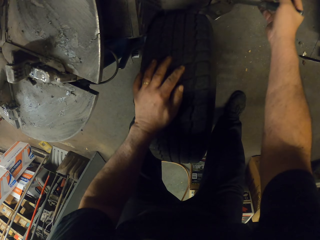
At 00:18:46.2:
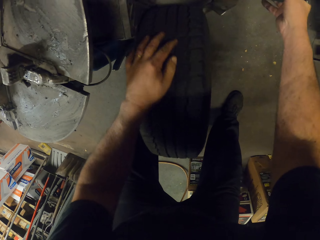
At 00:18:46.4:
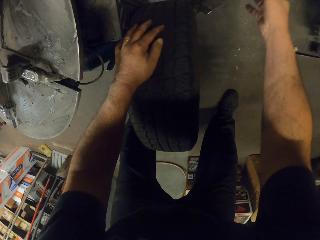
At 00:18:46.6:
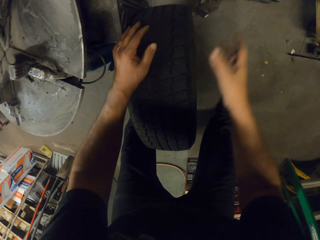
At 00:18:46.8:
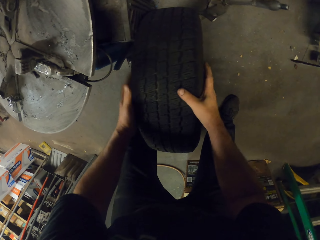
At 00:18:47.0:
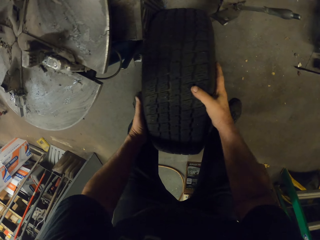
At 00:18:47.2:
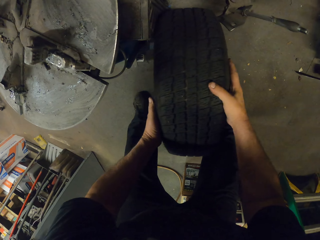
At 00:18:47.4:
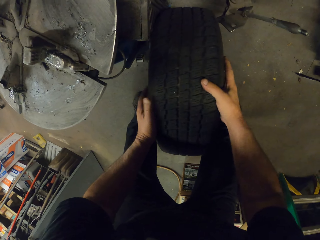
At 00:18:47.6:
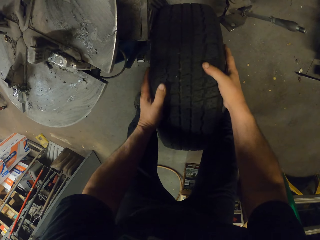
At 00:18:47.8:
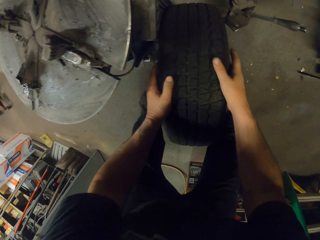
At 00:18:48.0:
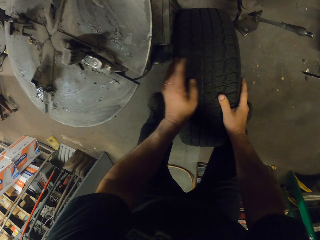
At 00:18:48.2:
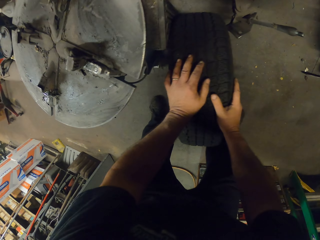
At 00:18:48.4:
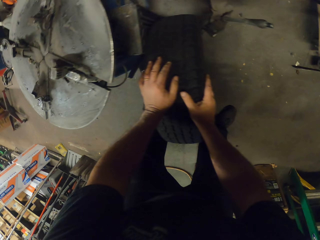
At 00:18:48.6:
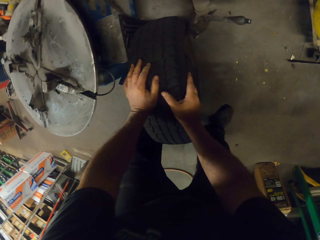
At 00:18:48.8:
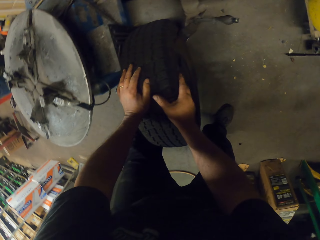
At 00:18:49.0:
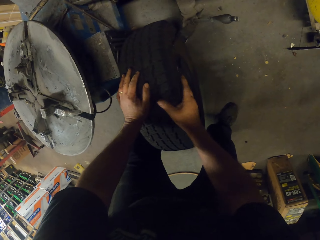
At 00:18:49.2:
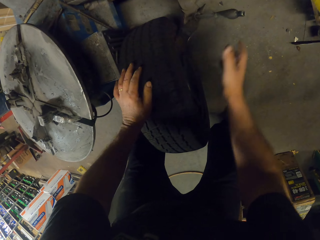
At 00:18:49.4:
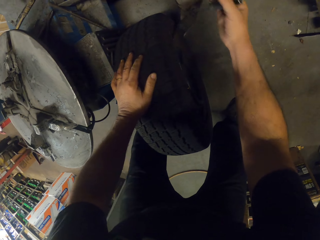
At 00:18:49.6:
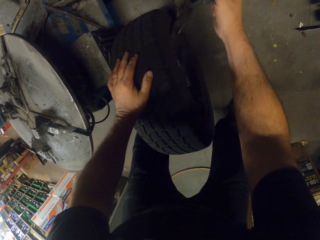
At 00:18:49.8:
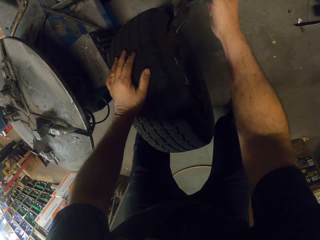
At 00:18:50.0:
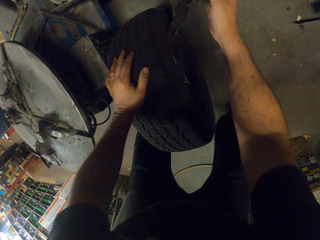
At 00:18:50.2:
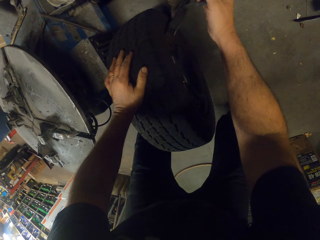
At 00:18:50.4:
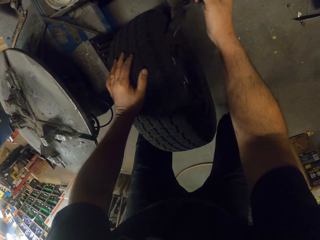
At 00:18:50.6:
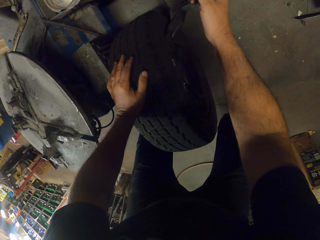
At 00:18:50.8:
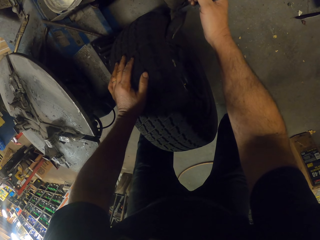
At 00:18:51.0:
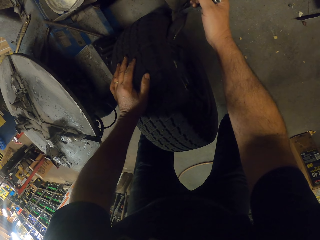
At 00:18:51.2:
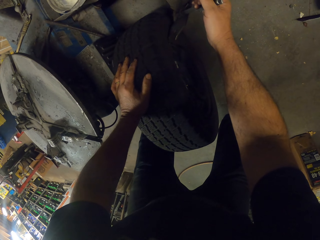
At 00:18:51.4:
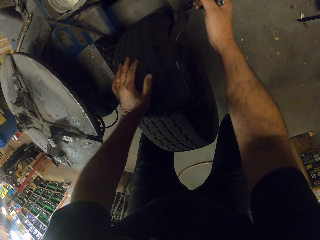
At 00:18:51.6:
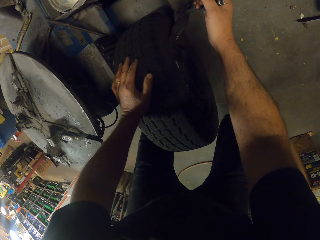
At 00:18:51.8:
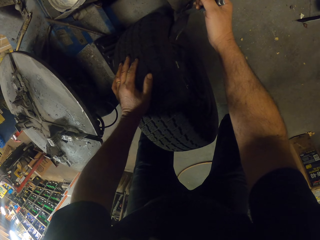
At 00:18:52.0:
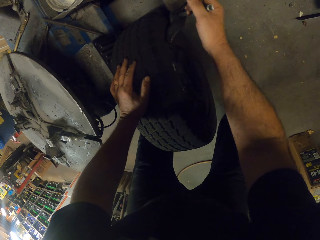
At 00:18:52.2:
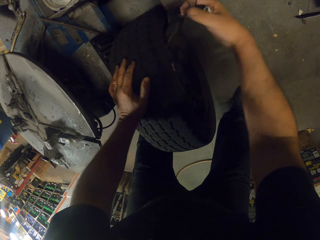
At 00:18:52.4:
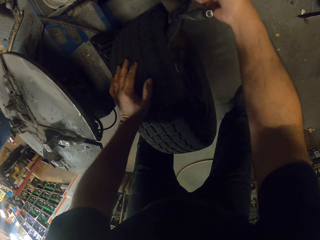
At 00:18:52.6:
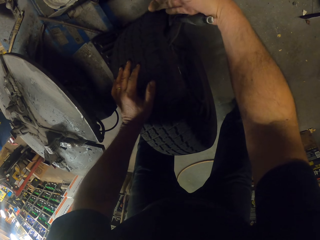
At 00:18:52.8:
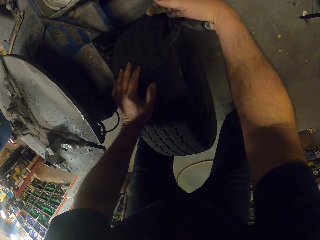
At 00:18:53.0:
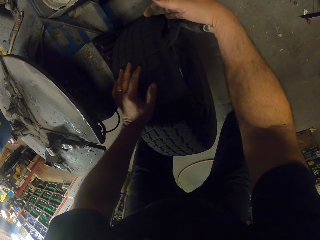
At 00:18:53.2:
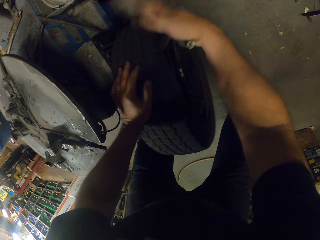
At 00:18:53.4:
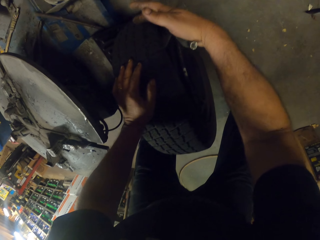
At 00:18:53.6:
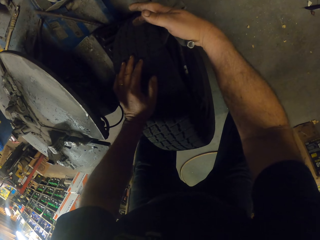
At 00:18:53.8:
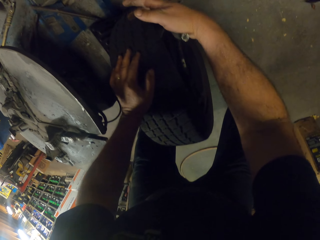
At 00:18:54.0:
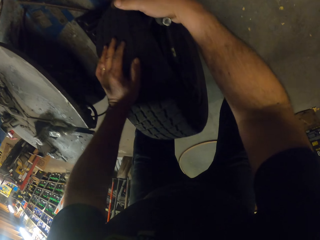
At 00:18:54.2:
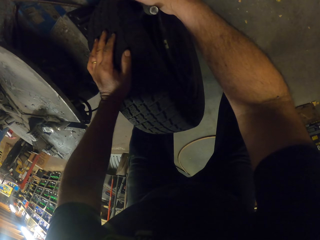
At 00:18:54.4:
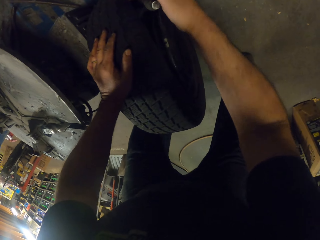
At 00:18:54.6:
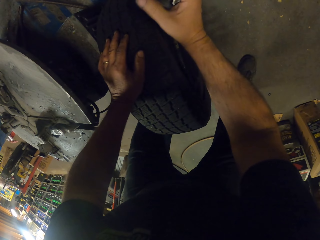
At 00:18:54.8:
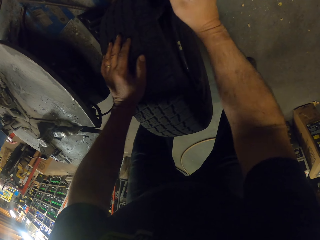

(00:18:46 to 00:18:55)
The camera wearer puts the wheel in the Wheelrite Pro machine. They align the wheel. They look around. They press the wheel on the wheel balancing machine.

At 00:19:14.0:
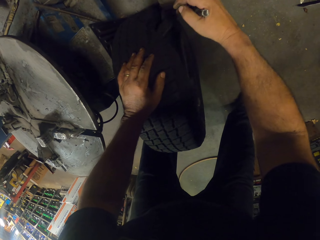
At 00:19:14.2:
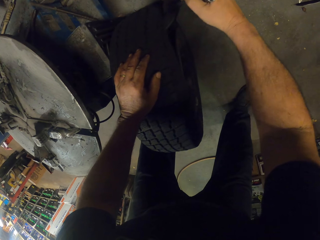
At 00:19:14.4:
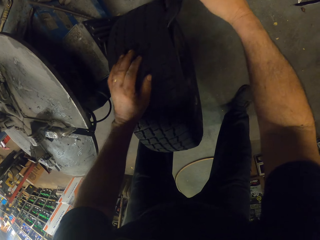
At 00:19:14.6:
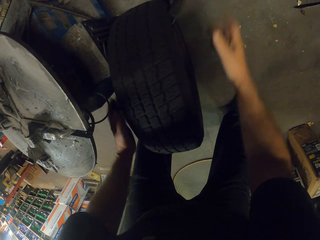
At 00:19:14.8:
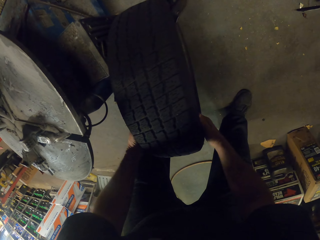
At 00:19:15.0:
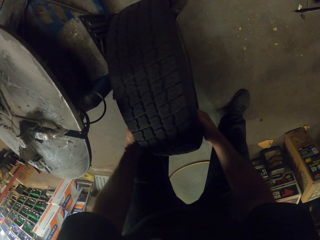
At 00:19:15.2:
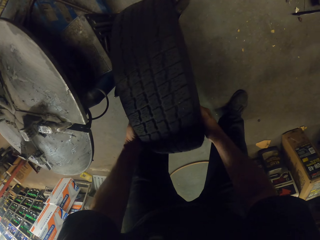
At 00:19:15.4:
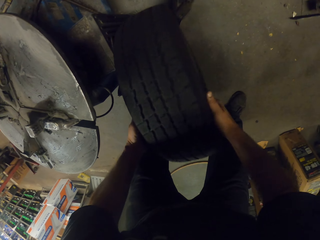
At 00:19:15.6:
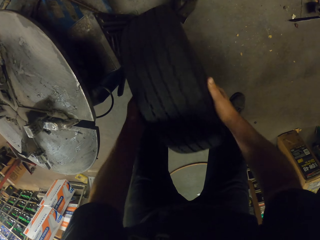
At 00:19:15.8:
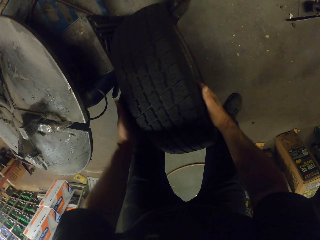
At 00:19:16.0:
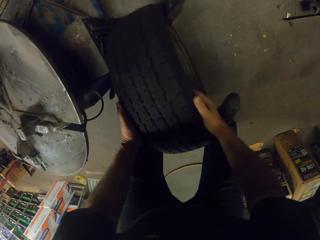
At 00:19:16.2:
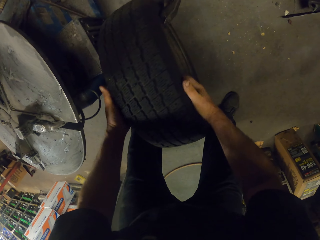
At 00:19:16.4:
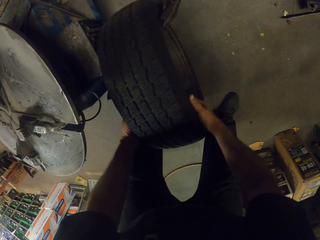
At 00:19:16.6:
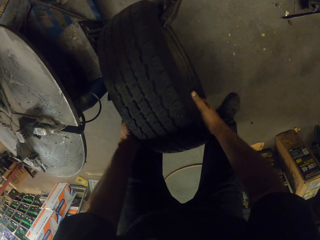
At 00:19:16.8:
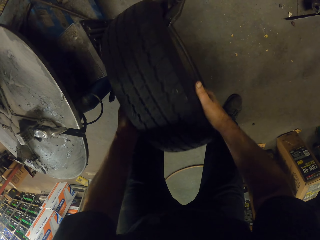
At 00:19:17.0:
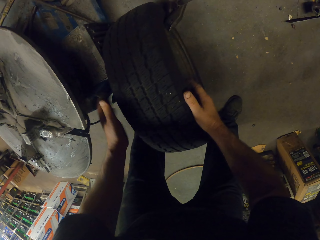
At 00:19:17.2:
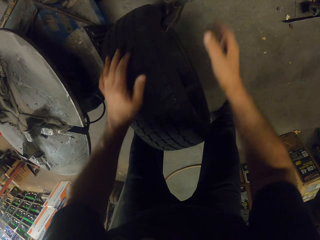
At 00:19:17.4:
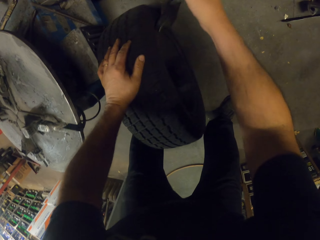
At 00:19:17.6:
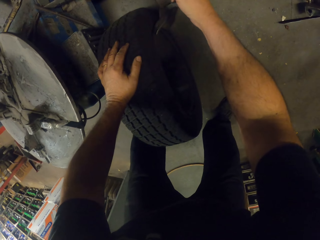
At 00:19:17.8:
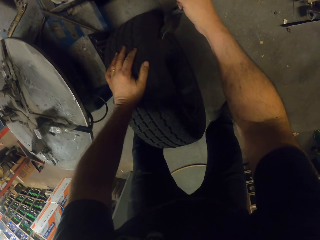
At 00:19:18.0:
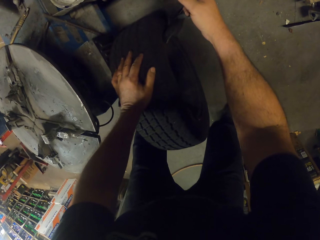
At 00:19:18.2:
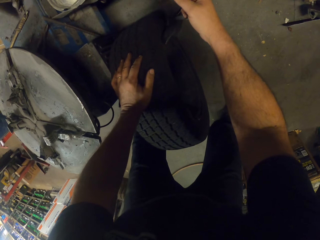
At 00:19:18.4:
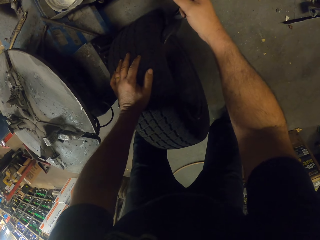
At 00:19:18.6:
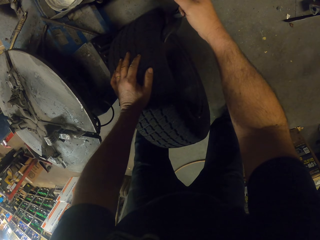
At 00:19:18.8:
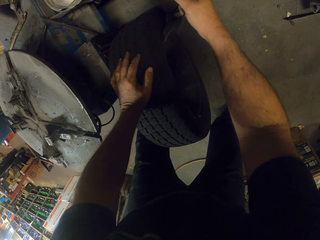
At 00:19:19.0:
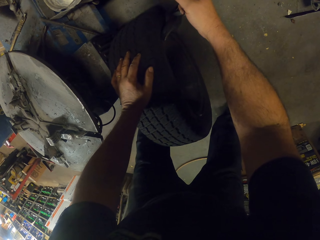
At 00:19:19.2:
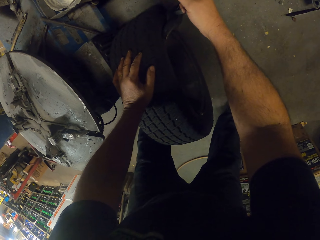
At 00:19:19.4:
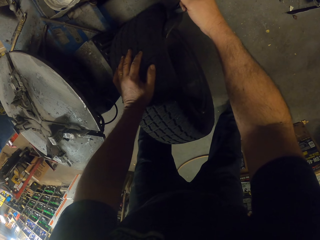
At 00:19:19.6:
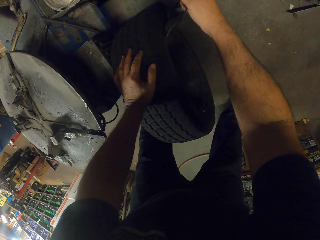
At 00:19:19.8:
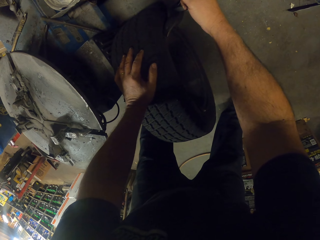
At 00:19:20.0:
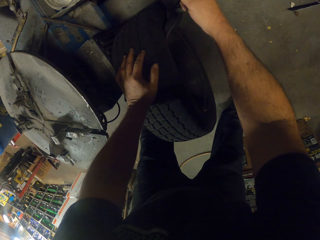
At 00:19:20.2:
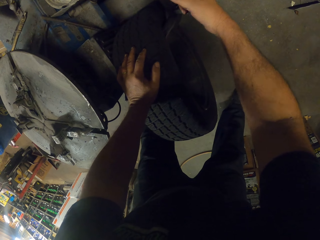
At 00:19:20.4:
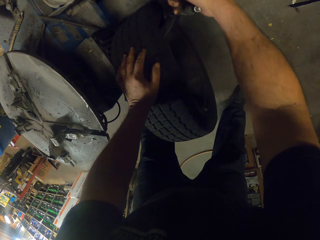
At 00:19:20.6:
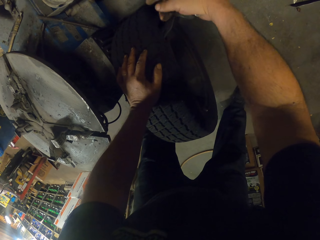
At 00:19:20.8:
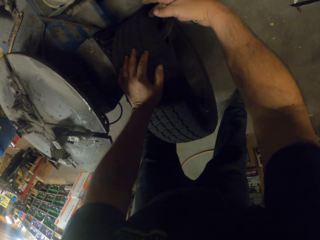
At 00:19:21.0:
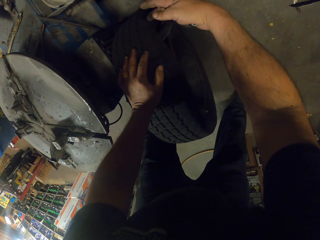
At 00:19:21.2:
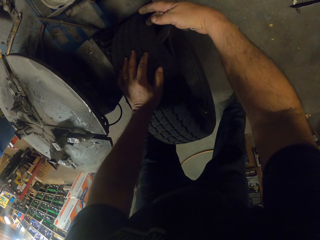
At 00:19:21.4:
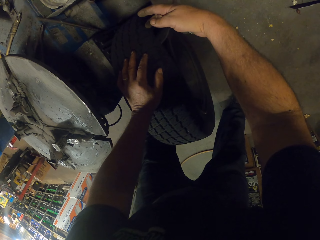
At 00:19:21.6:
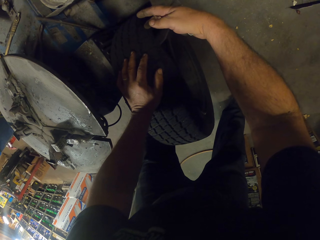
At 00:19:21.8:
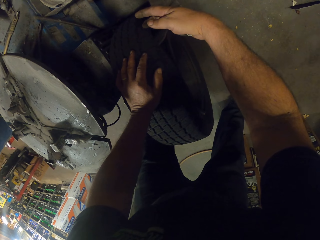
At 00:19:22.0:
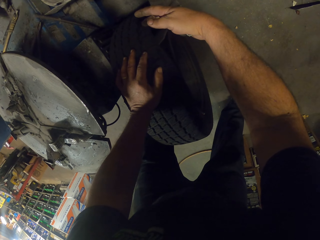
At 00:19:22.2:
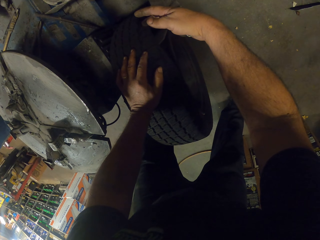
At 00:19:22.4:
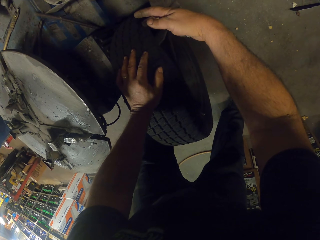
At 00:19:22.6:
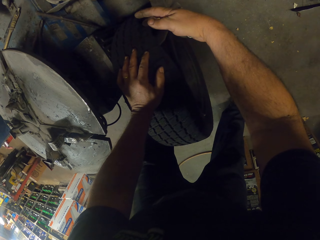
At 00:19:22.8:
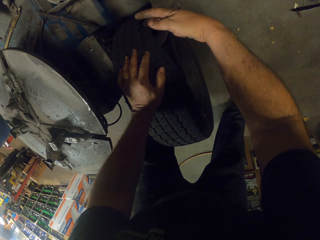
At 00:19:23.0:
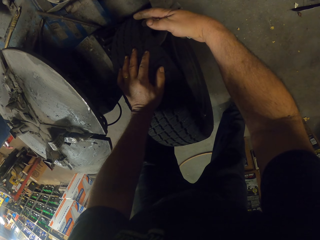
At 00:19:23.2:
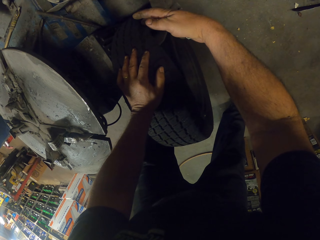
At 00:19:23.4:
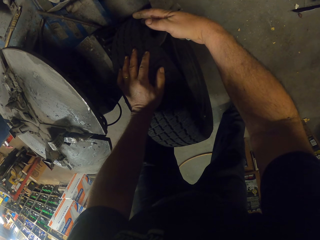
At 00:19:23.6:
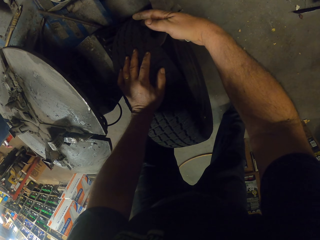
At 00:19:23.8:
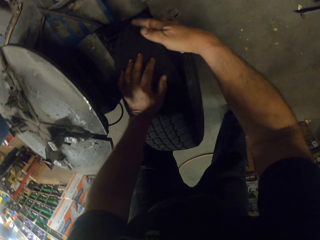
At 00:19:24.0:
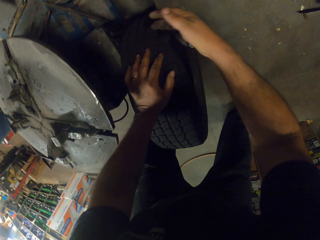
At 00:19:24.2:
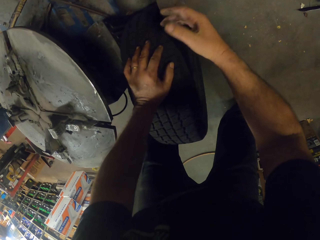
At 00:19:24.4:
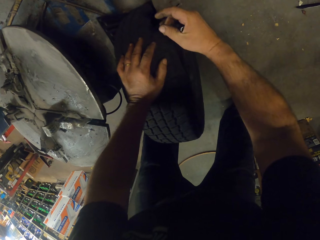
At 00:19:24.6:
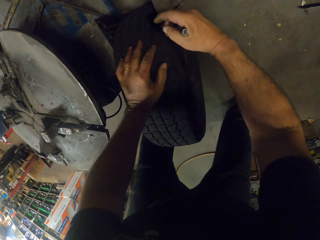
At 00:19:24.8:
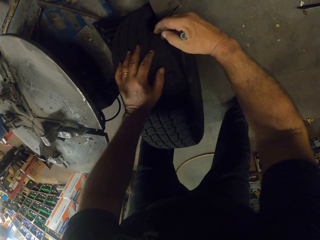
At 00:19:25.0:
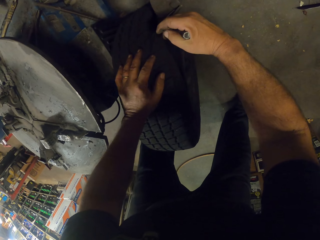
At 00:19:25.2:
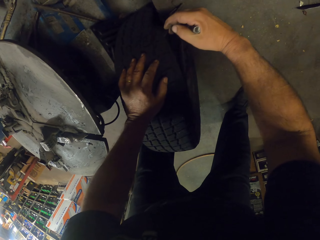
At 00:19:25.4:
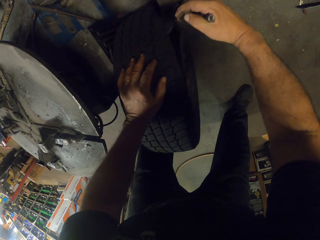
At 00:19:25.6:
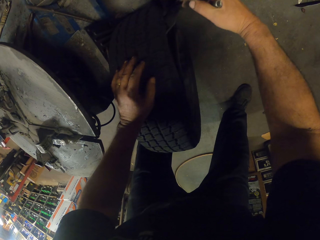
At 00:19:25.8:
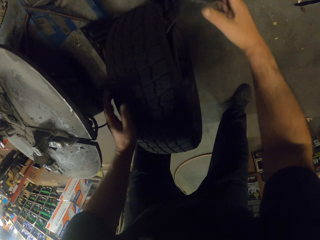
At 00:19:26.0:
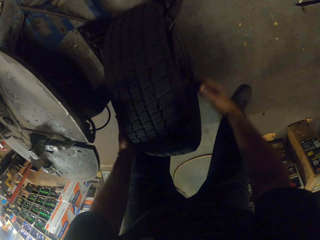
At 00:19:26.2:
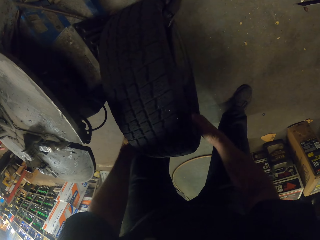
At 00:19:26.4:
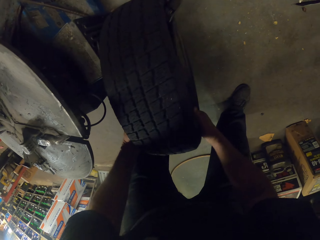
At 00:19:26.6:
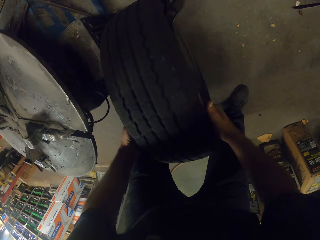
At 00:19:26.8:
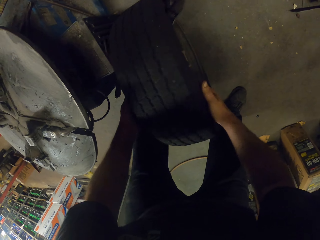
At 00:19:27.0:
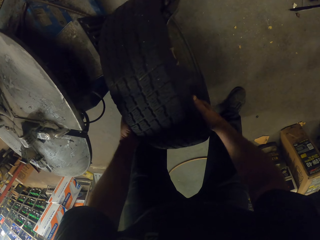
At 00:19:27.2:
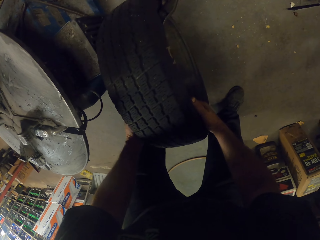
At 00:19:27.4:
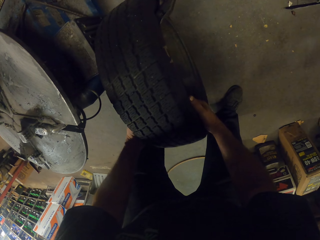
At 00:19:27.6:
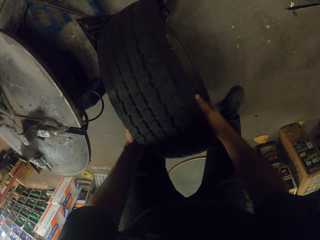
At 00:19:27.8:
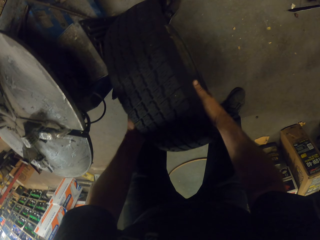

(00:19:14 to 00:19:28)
The camera wearer rolls the wheel on the wheel balancing machine. They press the wheel on the wheel balancing machine. They rotate the wheel on the wheel balancing machine.
